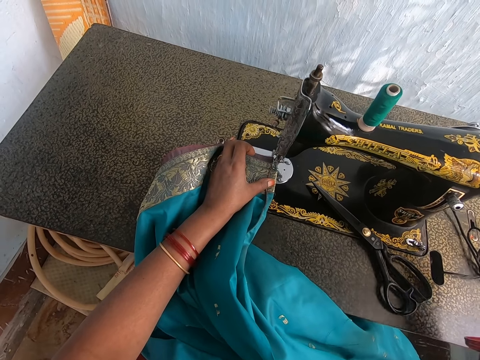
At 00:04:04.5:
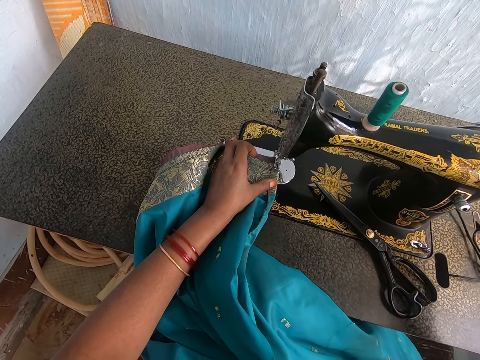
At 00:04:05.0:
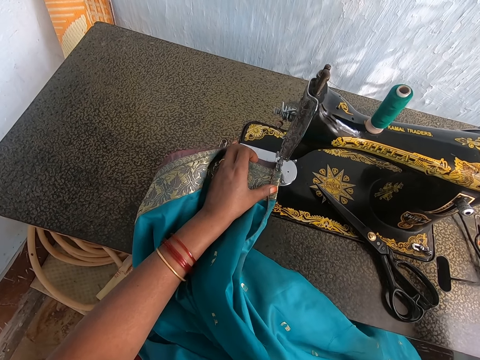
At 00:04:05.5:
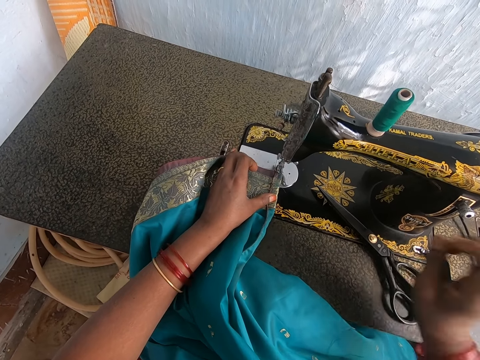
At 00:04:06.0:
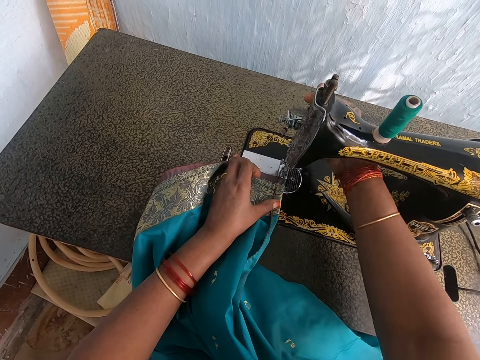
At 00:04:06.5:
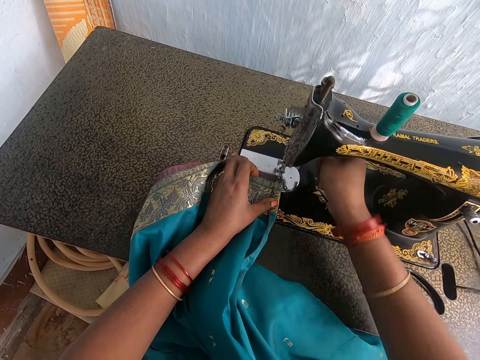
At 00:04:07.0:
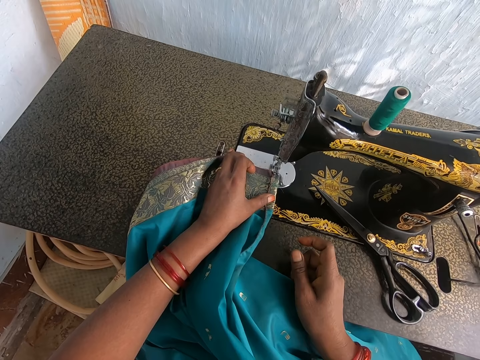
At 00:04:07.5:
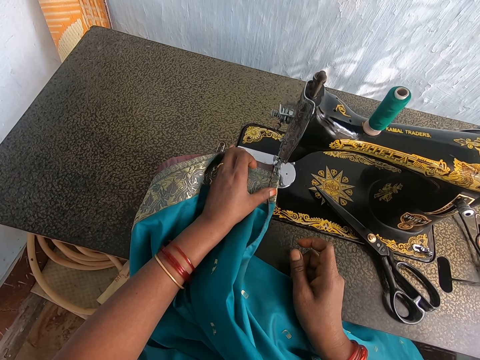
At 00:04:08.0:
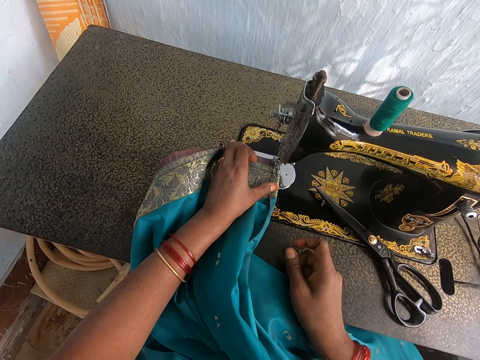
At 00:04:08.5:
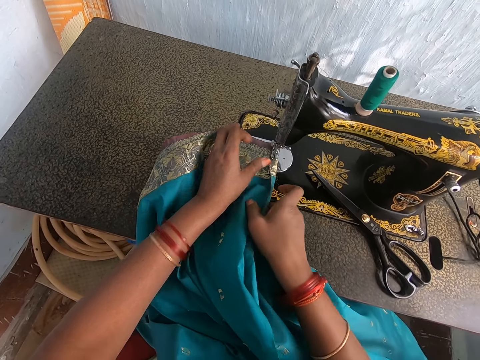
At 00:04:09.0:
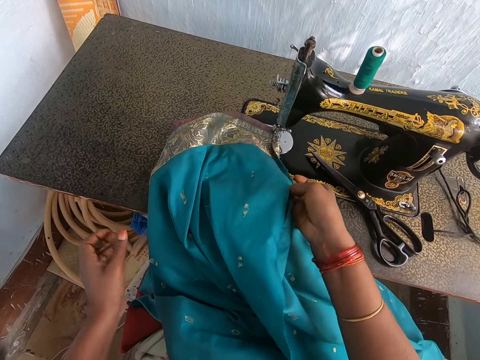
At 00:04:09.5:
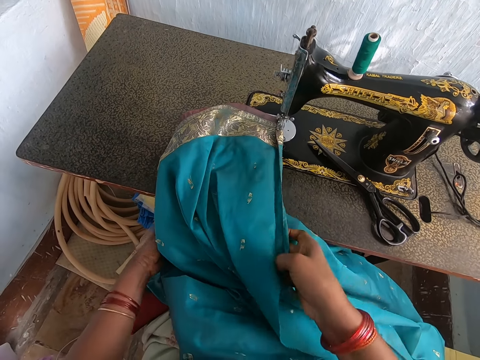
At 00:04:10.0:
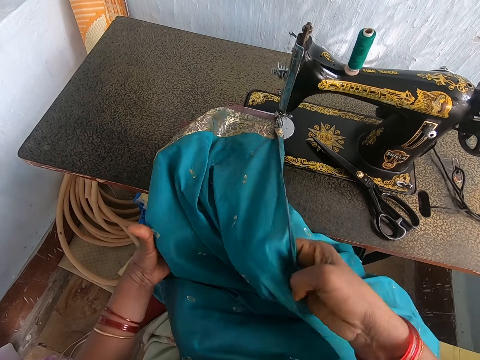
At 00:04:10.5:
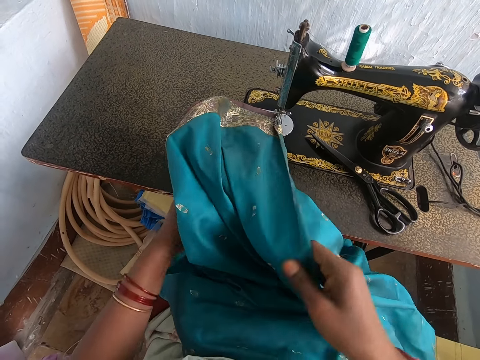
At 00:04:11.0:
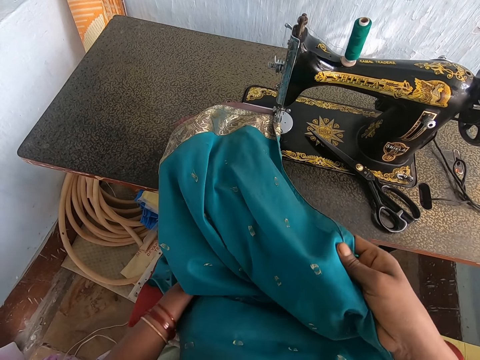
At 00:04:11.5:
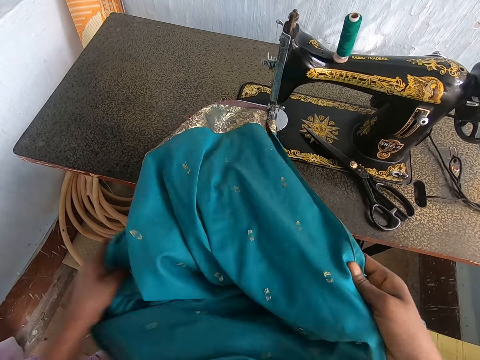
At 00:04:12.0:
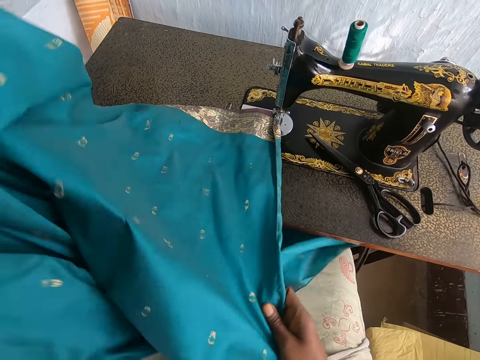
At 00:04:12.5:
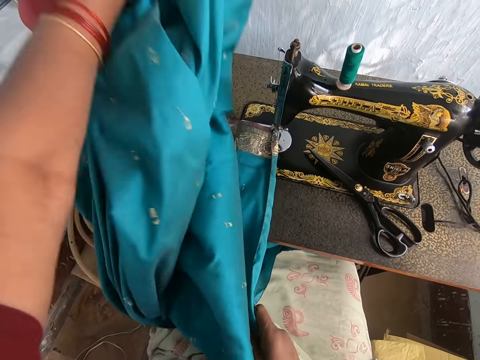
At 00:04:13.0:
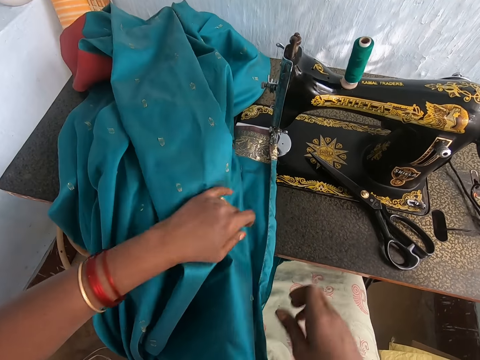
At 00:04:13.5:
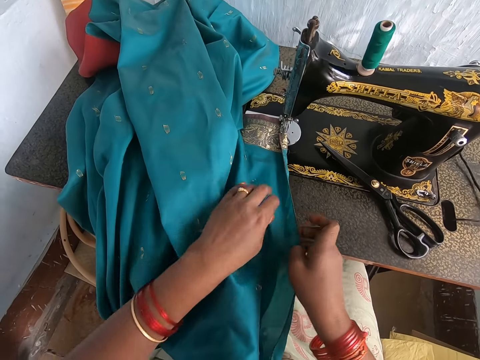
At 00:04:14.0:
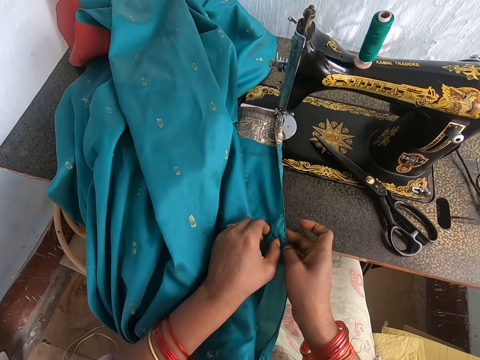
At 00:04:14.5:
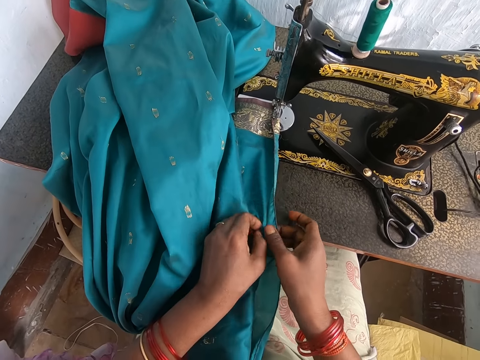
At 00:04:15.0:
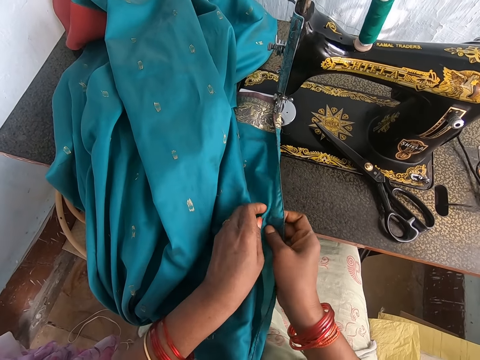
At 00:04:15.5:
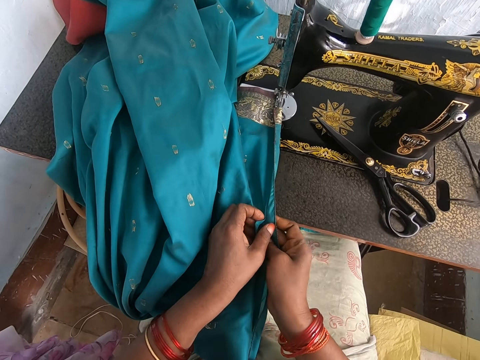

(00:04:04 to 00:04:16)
The camera wearer flicks the presser bar lifter with her right hand. She sews the fabric on the sewing machine with her left hand. She adjusts the fabric with both hands. She moves the garment and puts down the garment.

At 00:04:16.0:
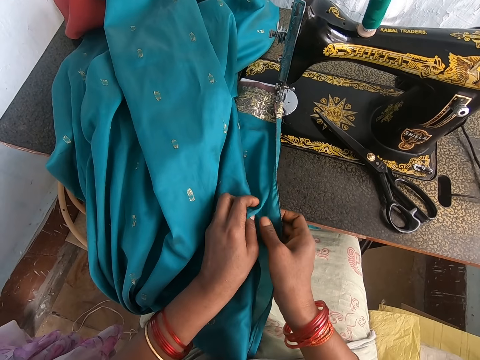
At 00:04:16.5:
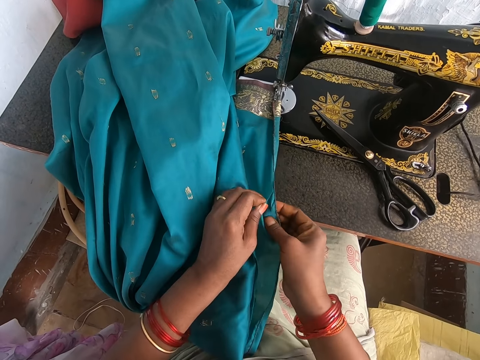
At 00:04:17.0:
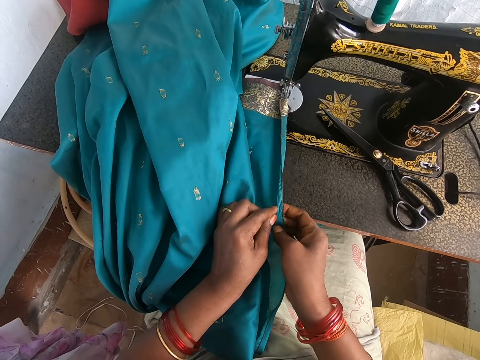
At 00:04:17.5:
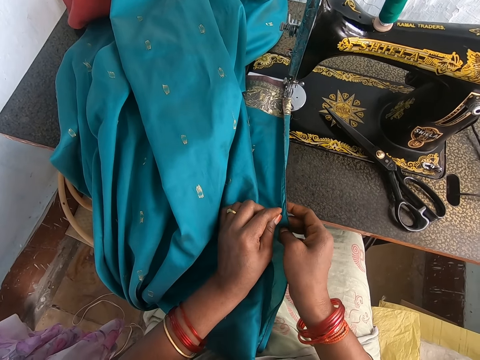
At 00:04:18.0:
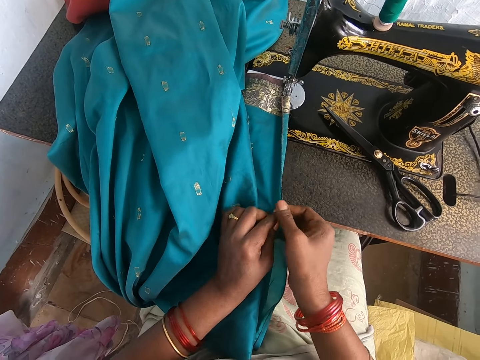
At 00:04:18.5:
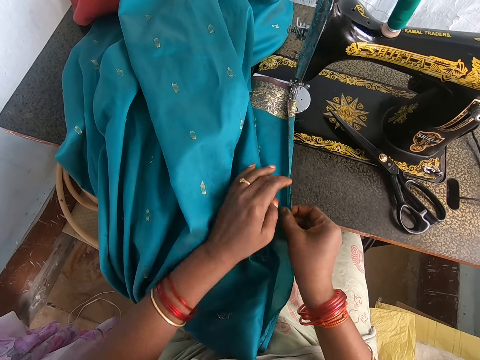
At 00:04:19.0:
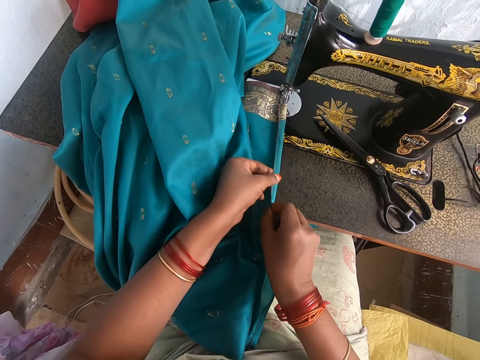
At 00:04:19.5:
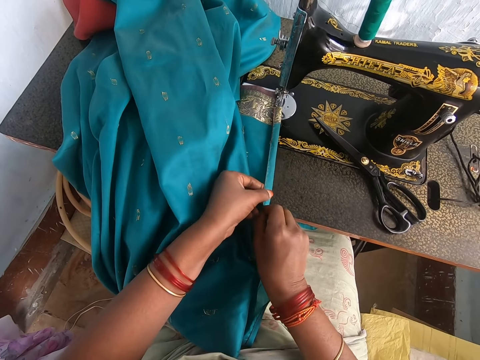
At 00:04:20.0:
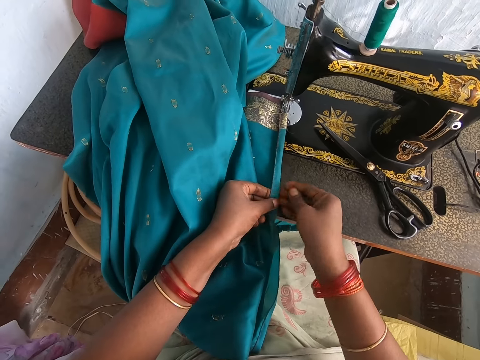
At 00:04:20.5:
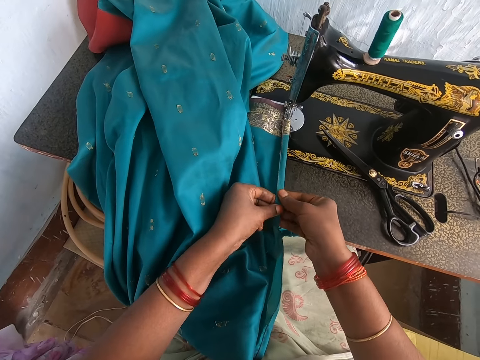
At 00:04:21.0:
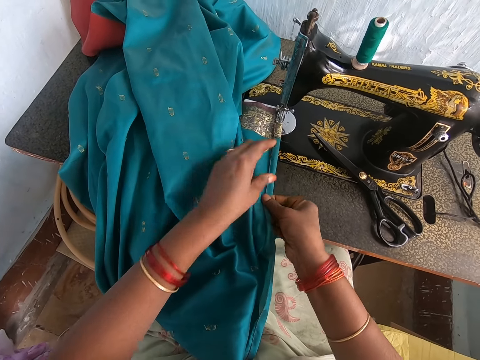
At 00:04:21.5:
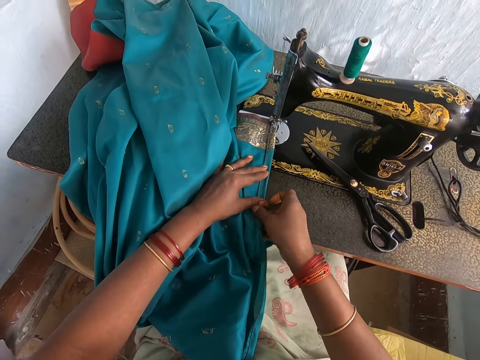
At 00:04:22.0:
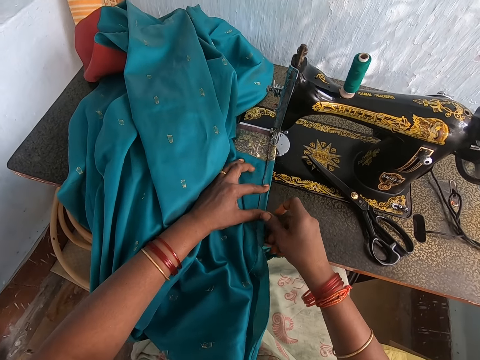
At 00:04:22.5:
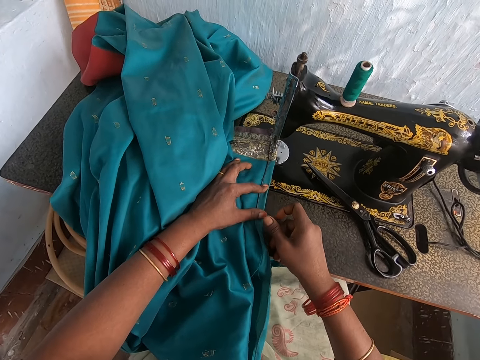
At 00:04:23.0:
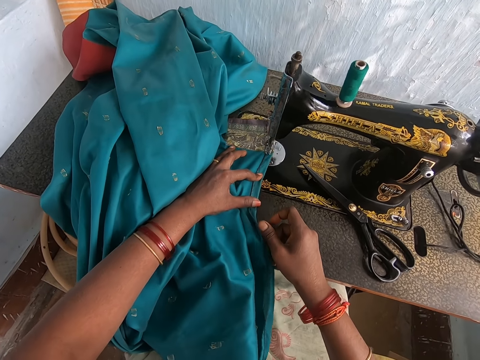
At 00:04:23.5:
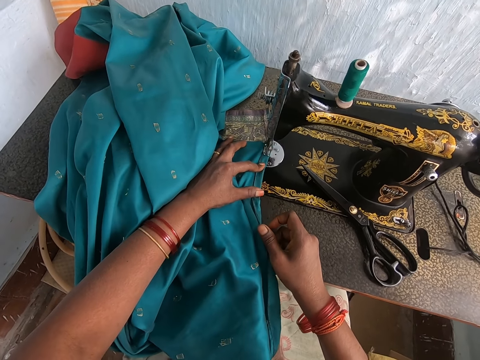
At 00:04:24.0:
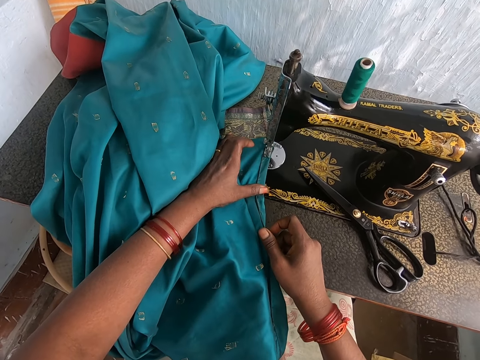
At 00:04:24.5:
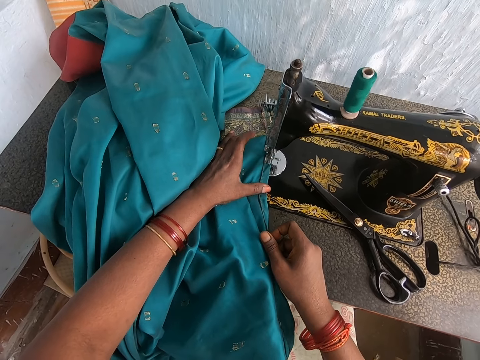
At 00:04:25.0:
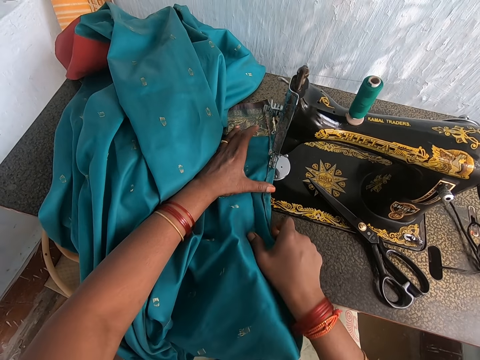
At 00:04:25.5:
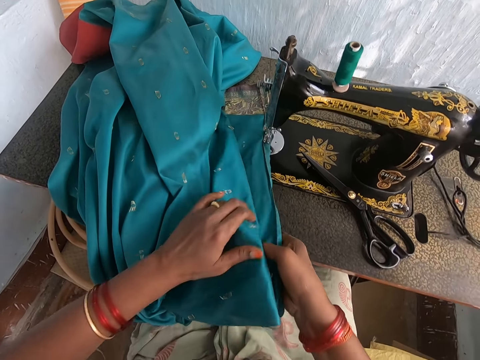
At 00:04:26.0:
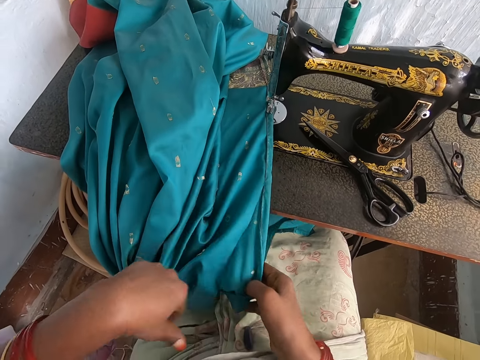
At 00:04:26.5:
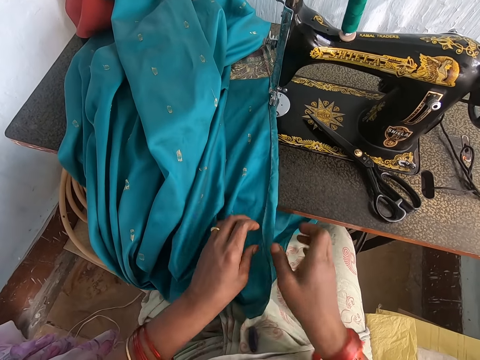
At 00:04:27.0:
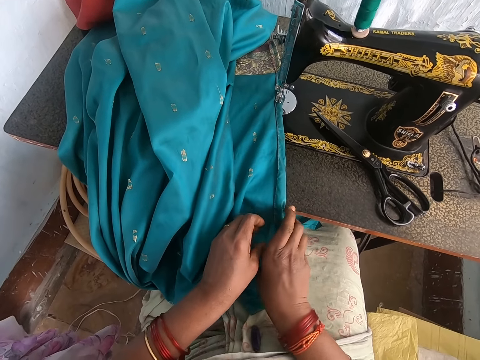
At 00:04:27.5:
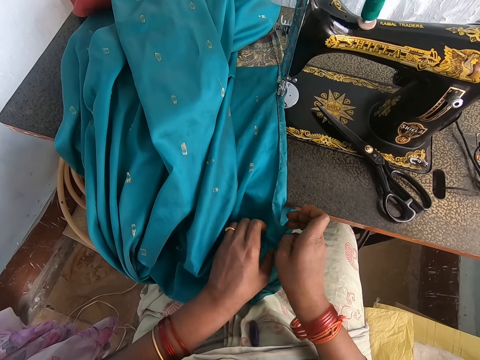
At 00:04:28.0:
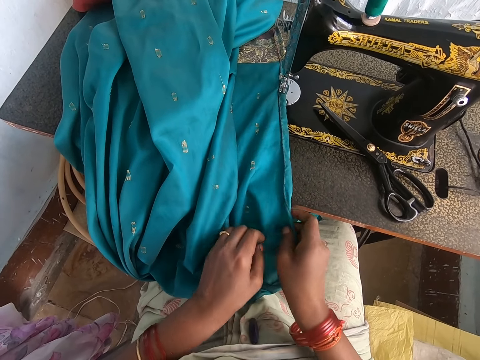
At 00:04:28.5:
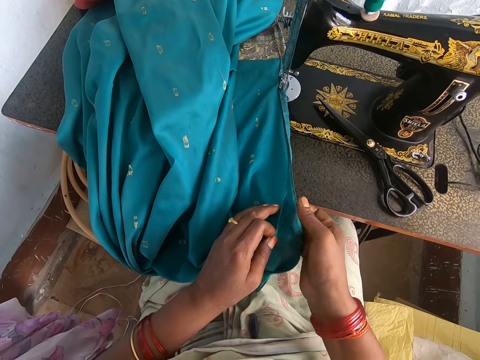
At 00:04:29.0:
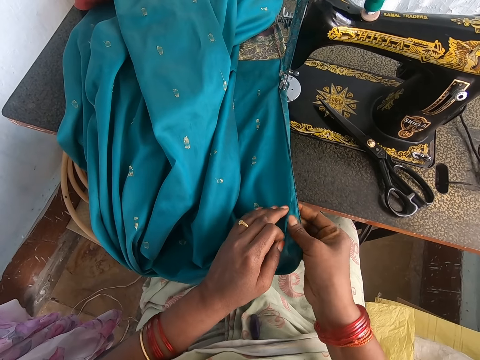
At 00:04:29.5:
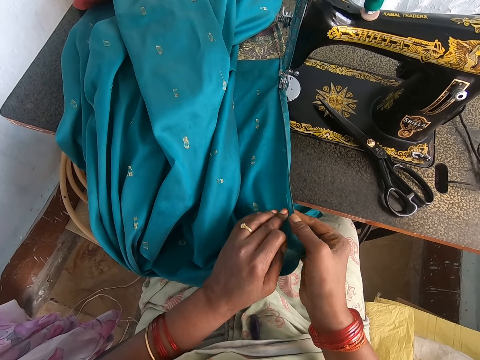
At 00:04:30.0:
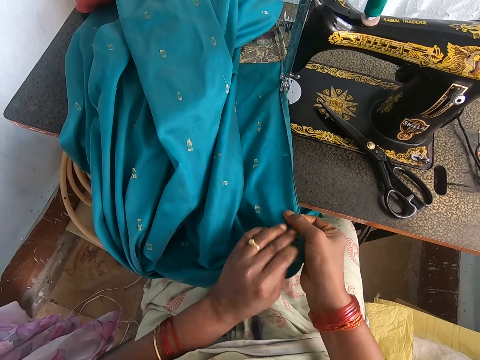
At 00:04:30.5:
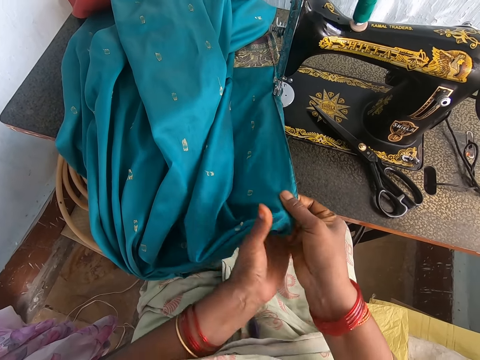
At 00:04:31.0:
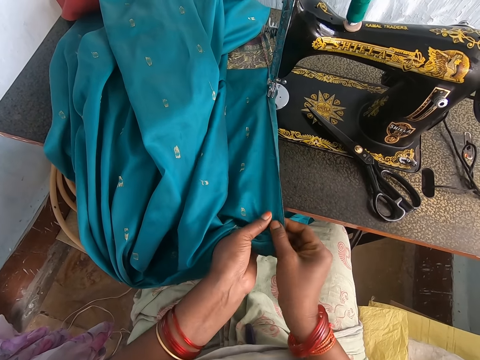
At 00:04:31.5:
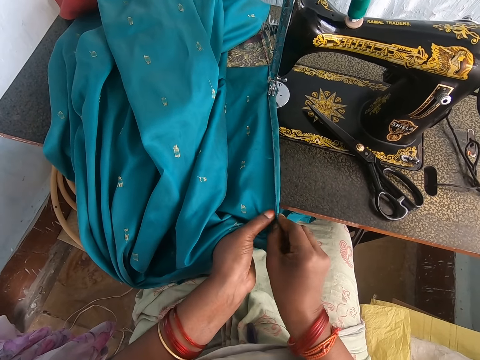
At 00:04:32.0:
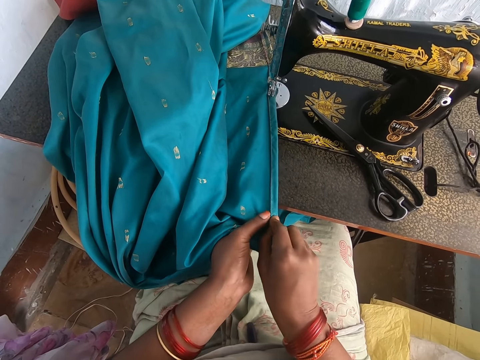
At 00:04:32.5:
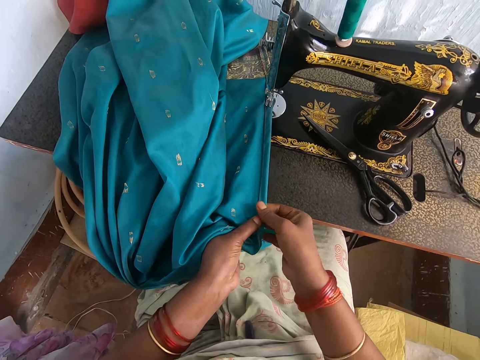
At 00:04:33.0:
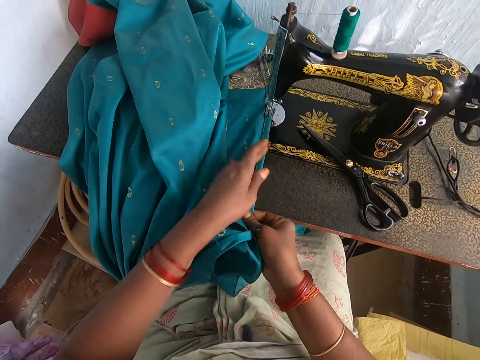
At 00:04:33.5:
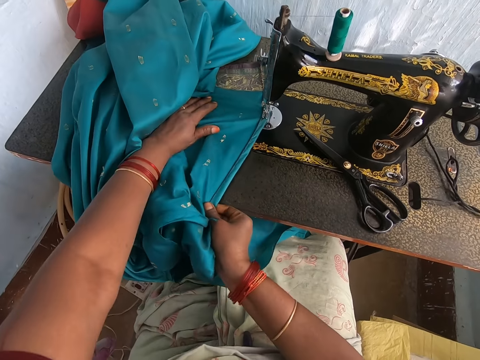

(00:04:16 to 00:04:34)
The camera wearer folds the garment. She sews the fabric on the sewing machine with her left hand. She adjusts the fabric with both hands. She folds the garment.
